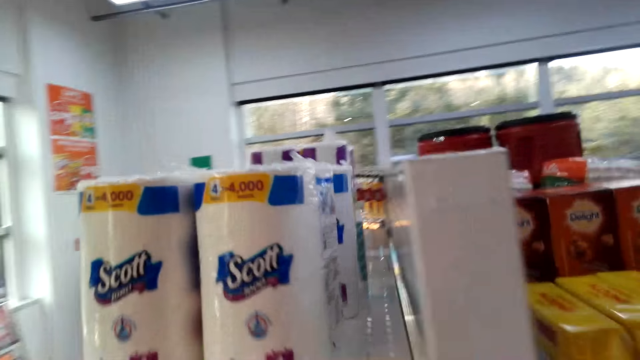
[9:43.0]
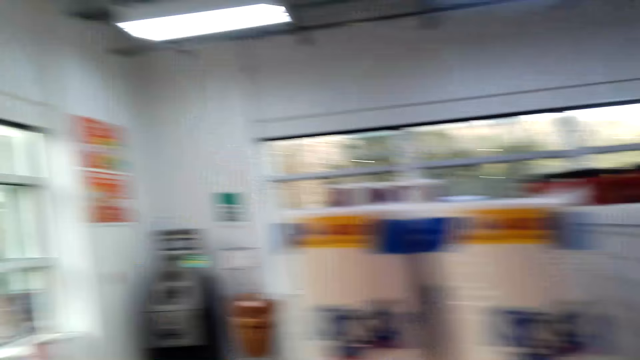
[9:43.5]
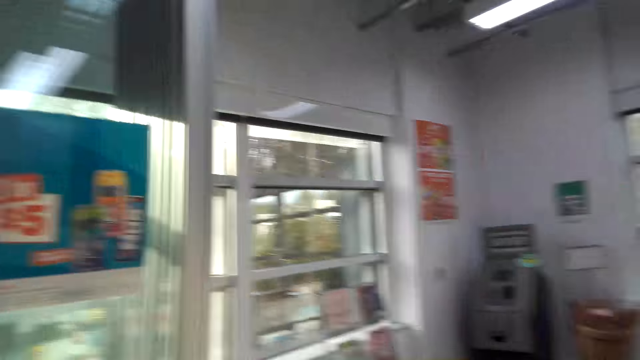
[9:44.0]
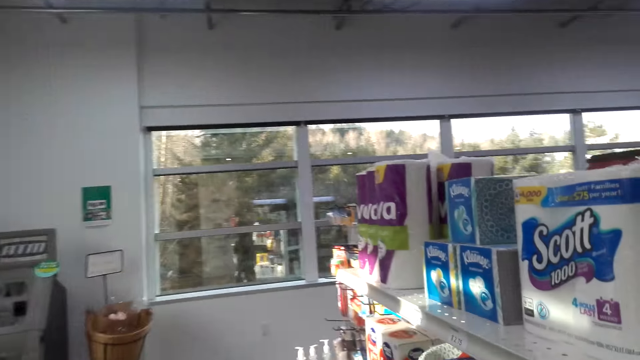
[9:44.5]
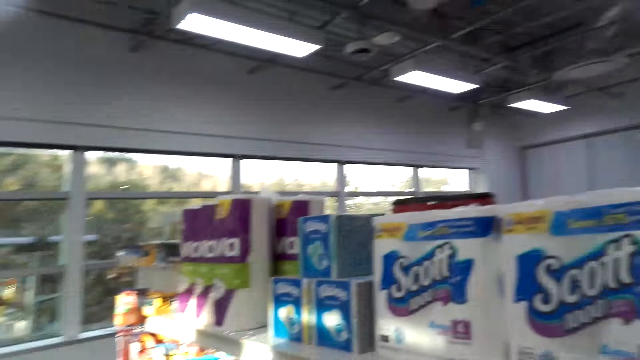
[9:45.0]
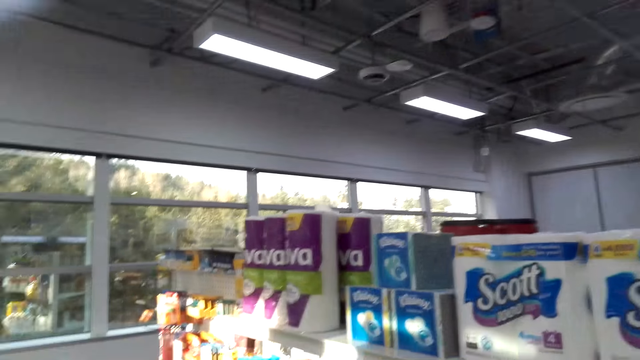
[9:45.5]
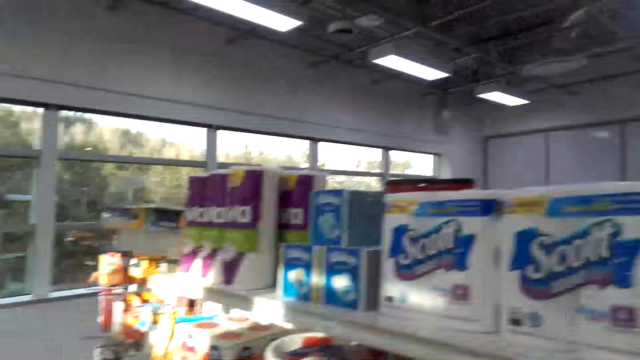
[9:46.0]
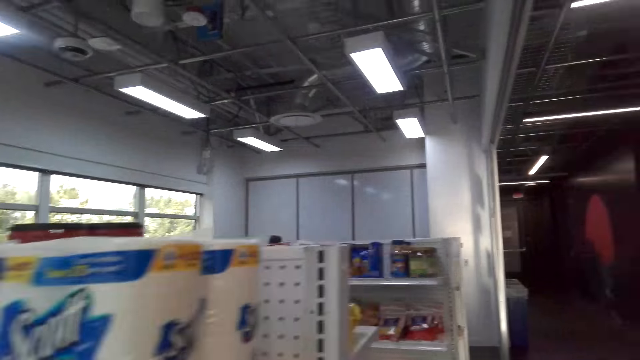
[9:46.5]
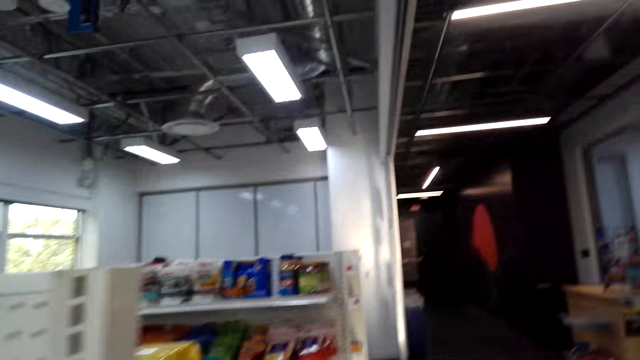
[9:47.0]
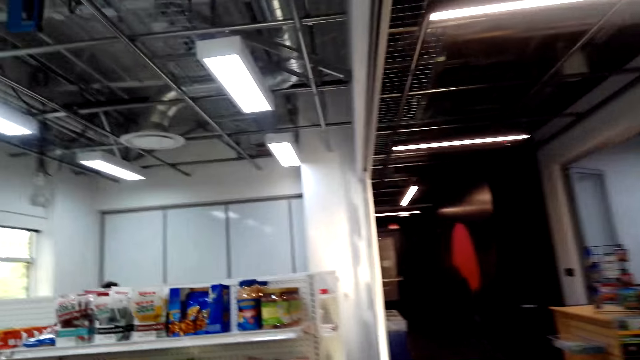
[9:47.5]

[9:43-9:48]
The camera wearer looks around the shelves.

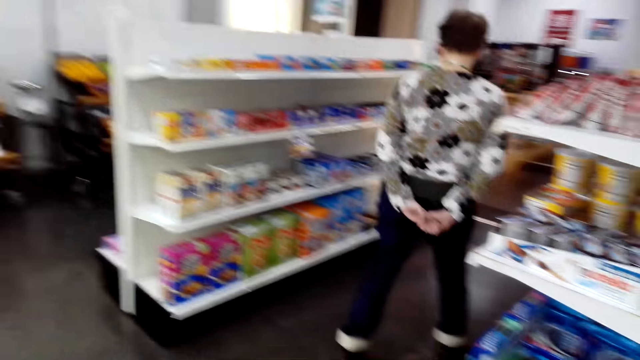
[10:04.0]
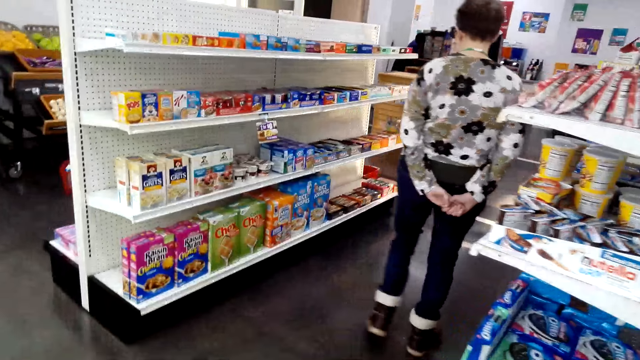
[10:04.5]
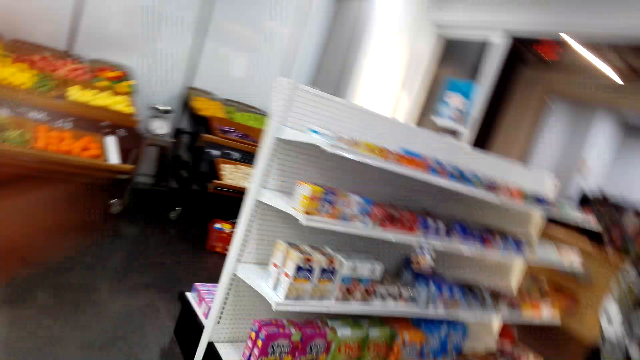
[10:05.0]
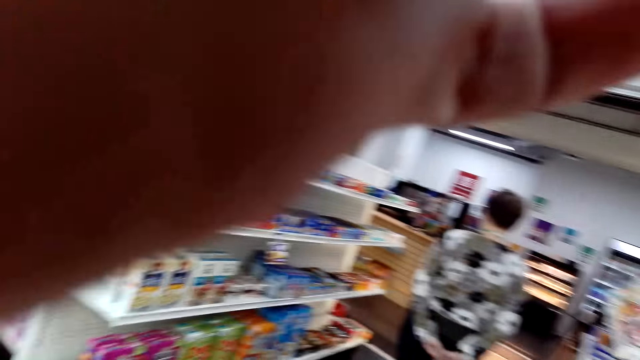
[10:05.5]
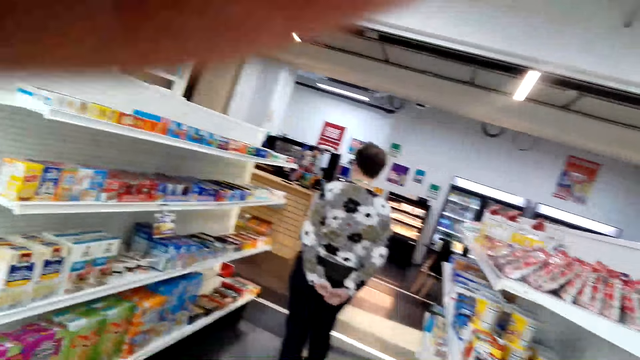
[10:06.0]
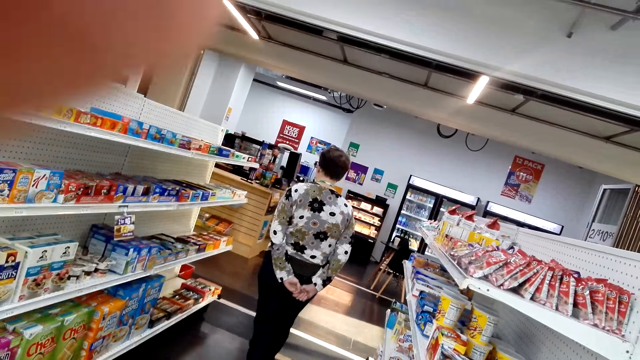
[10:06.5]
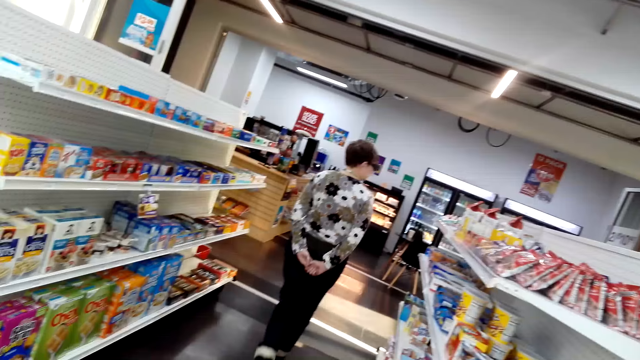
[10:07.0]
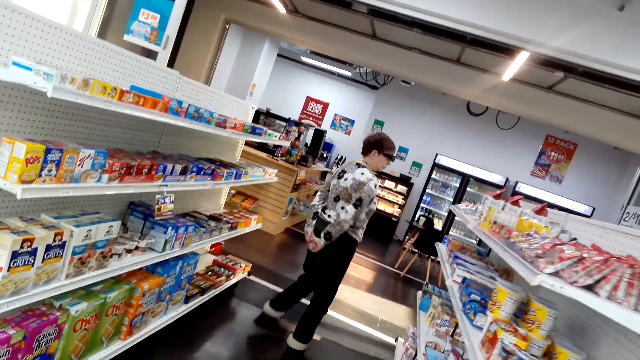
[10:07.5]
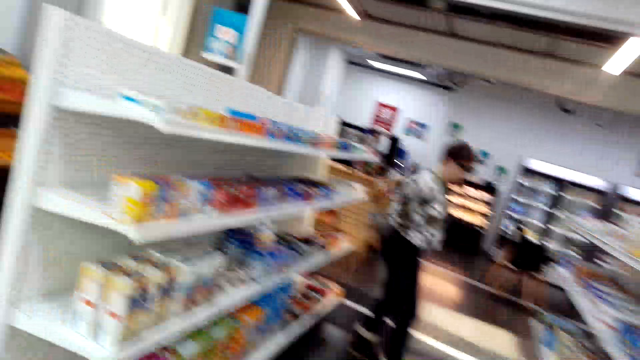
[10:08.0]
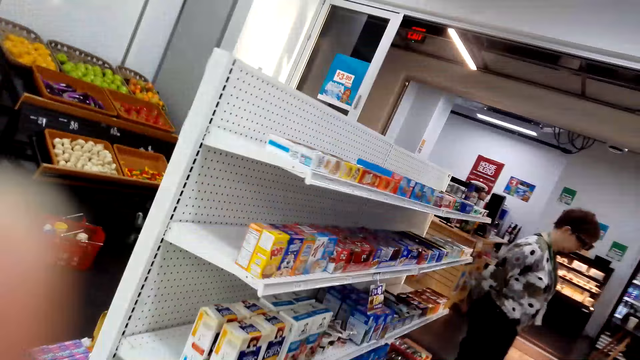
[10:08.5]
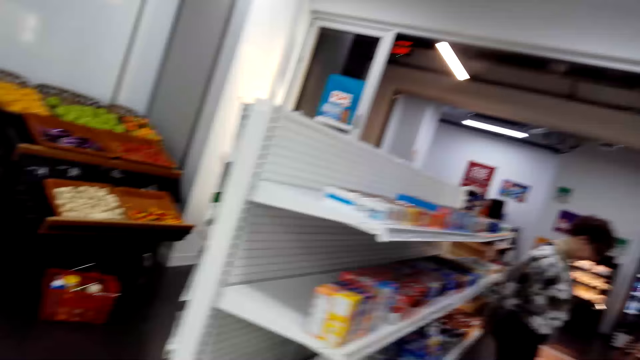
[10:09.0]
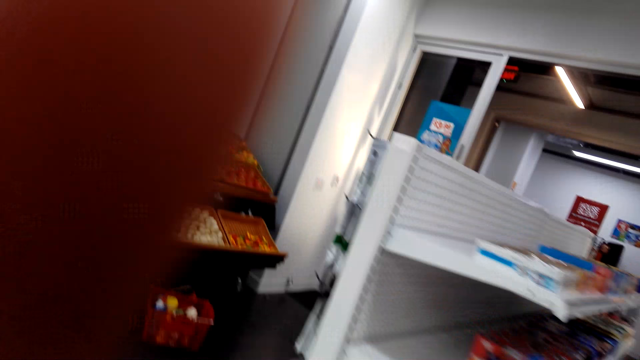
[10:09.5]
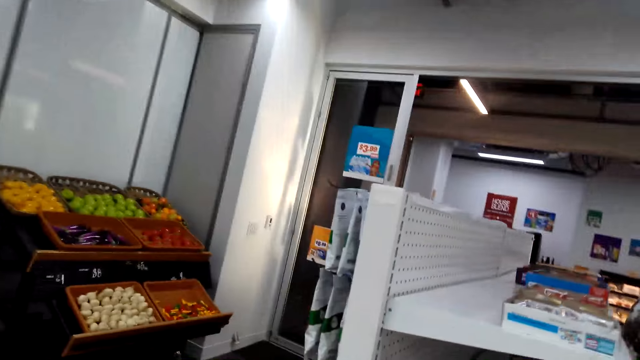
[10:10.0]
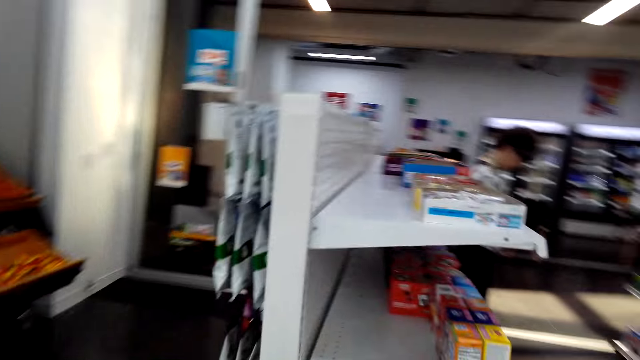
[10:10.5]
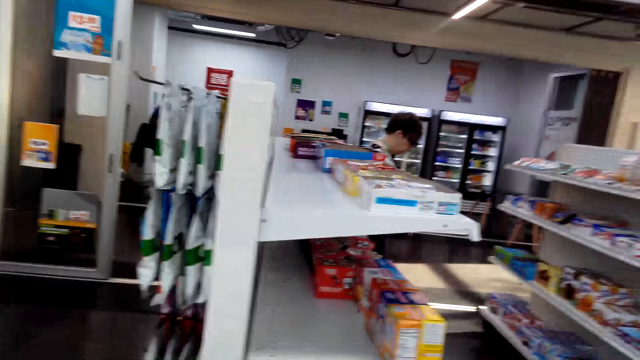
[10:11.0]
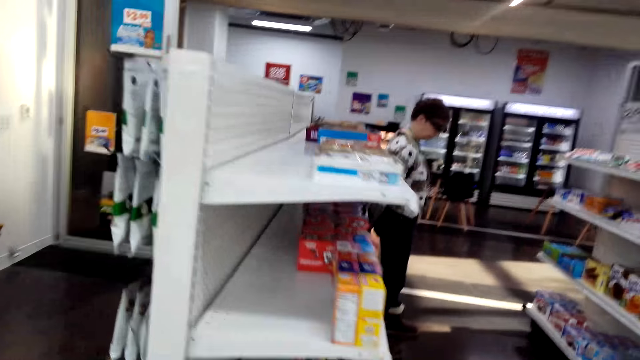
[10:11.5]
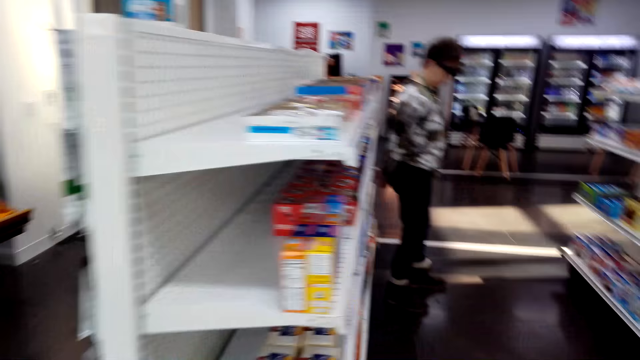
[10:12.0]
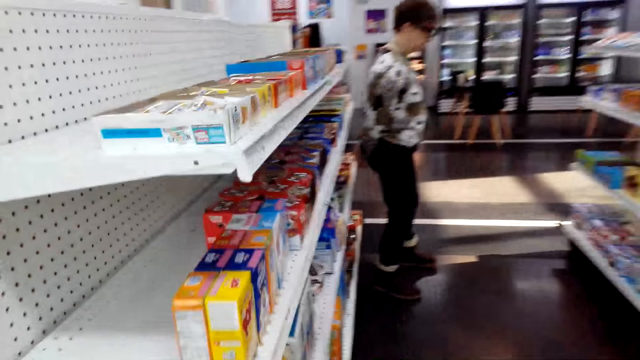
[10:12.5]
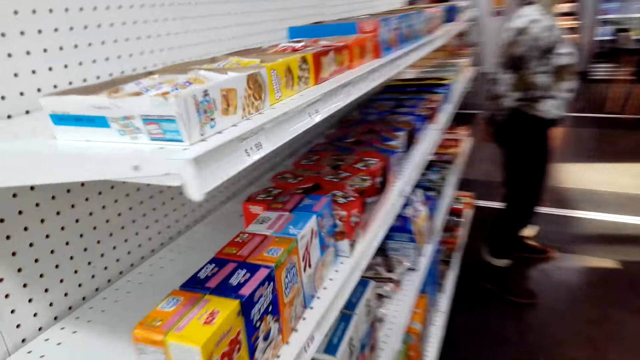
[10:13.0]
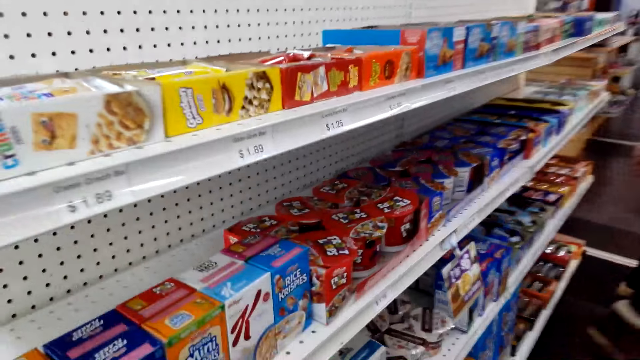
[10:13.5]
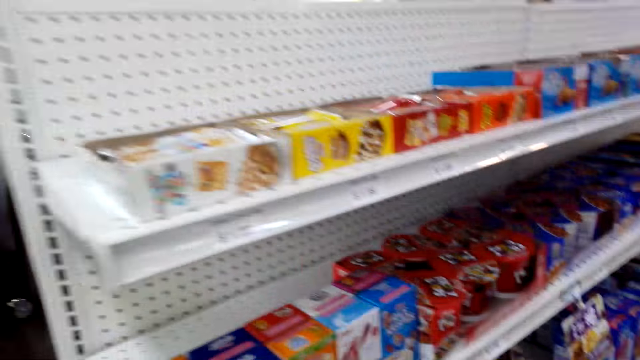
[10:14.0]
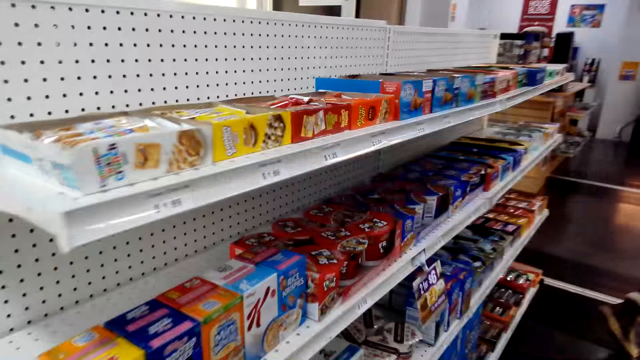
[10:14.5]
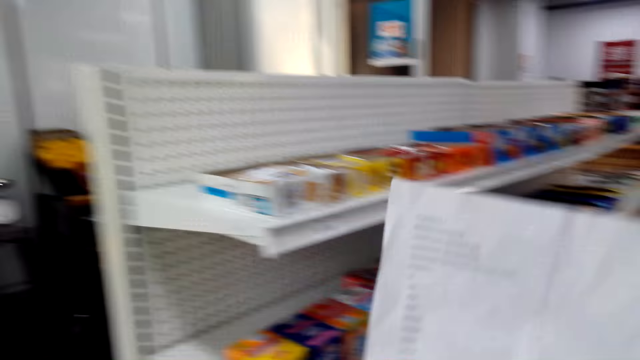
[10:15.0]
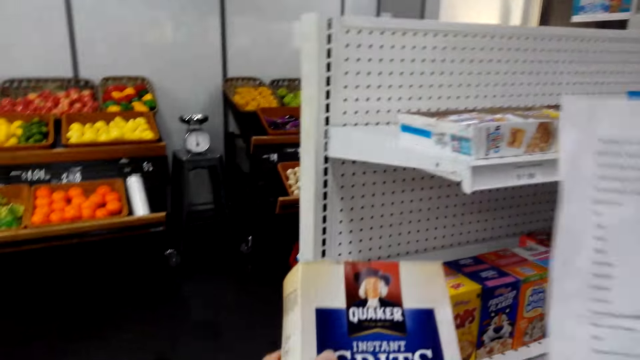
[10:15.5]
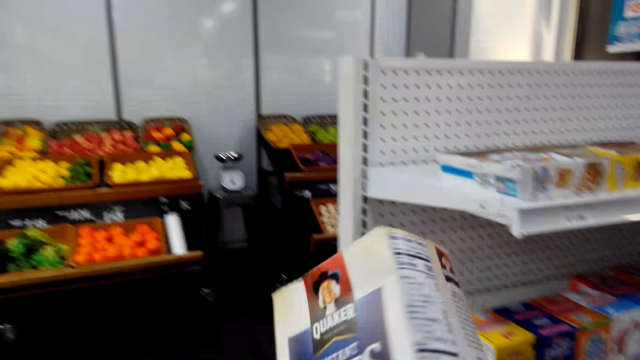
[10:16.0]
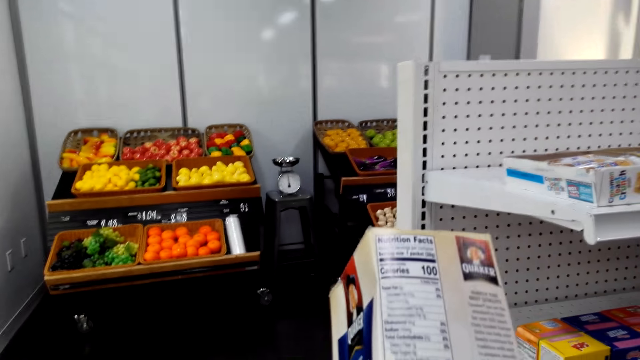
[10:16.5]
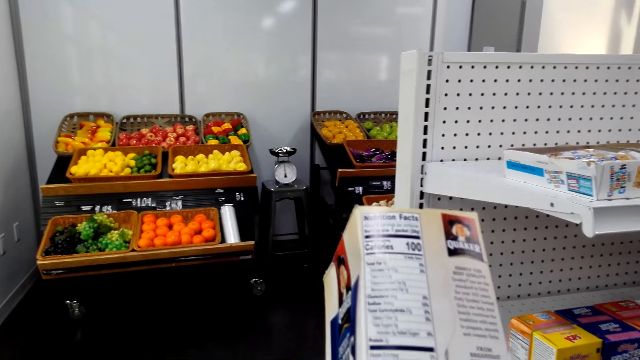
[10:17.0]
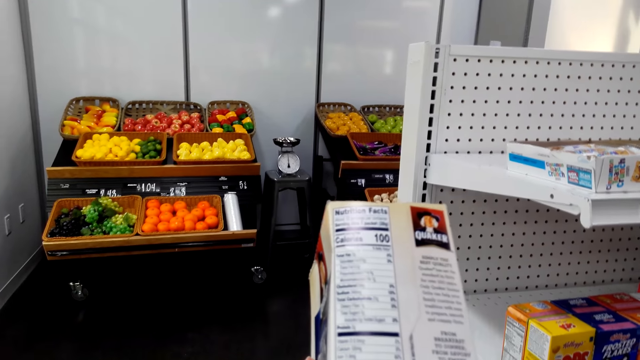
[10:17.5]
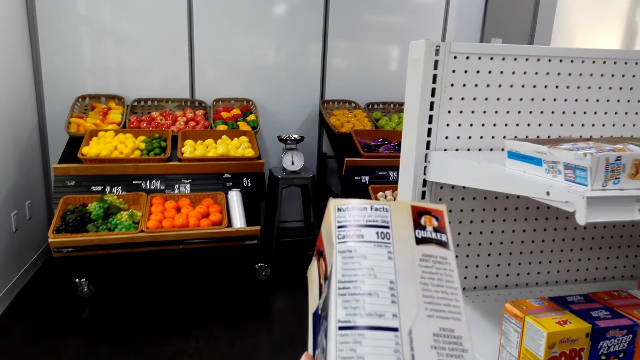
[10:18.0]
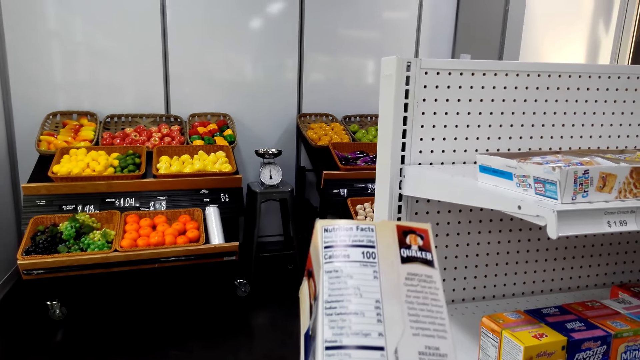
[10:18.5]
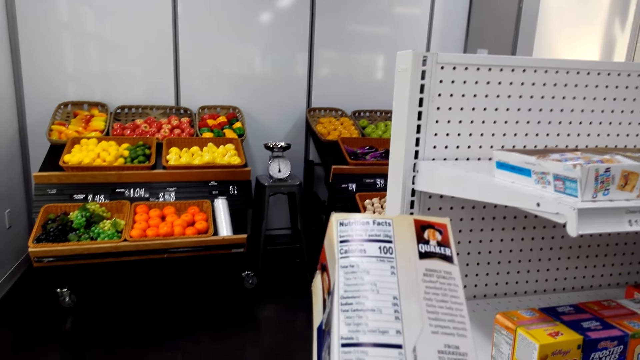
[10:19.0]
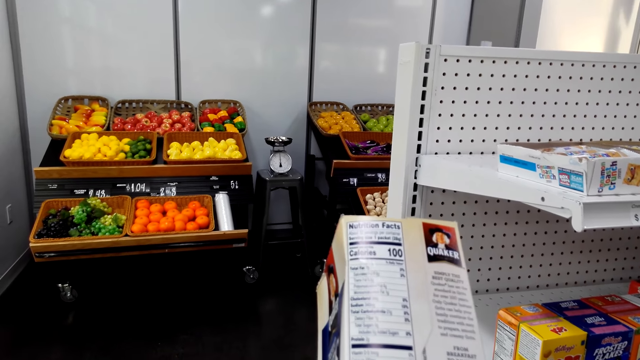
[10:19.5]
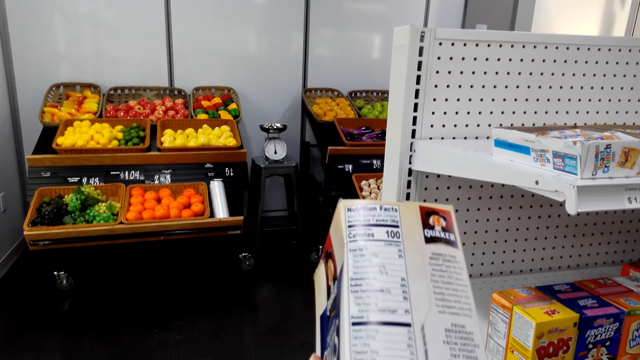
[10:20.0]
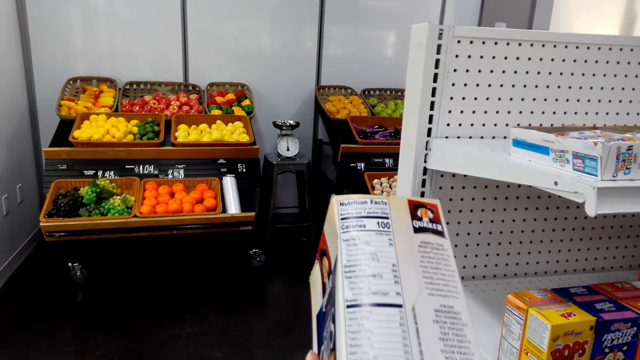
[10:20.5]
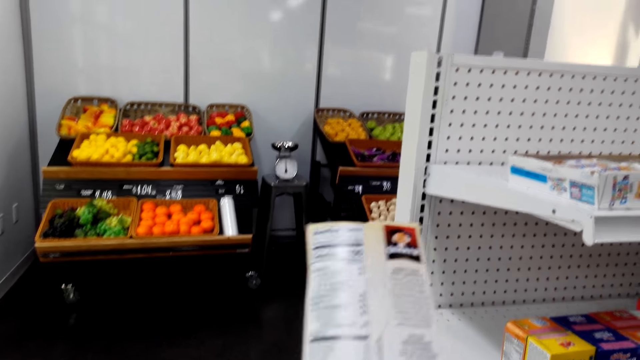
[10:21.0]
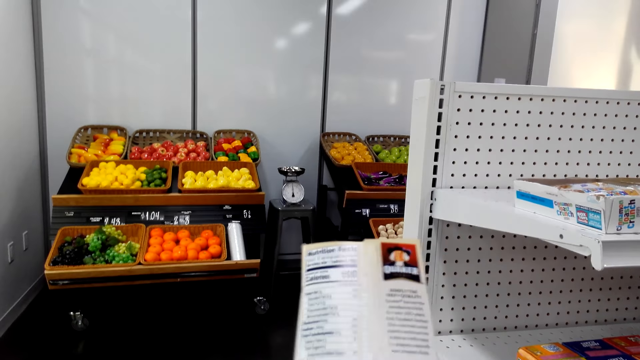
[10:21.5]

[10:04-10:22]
The camera wearer lifts their hand. They fix the camera. They walk around the supermarket. They move around the supermarket. They read a piece of paper. They lift the quaker or packet. They stare at the pack. They hold the quaker.
